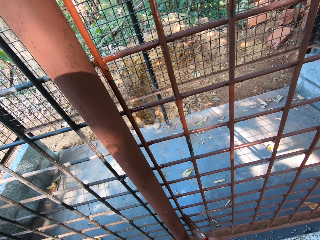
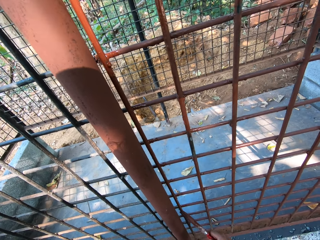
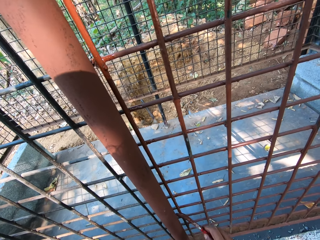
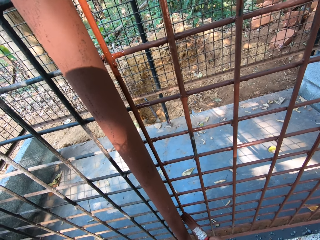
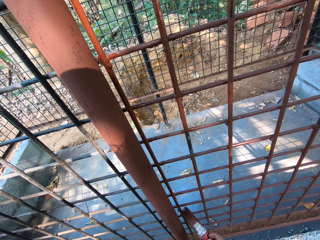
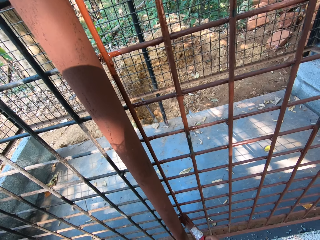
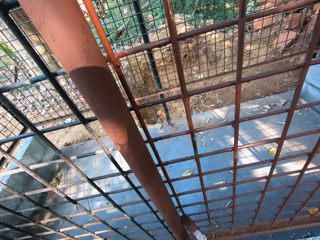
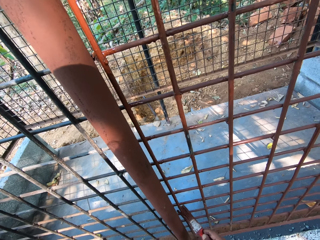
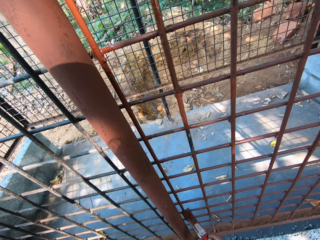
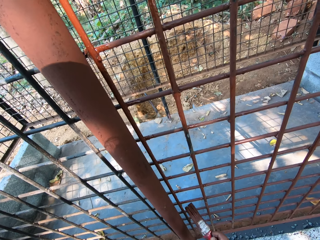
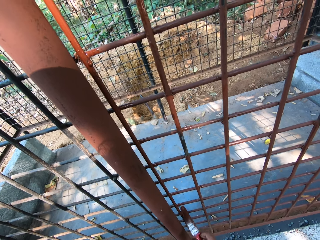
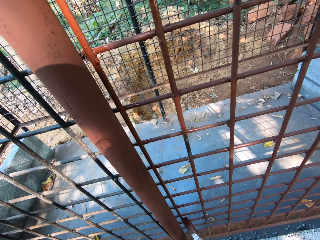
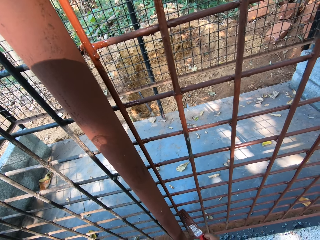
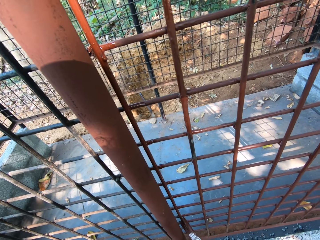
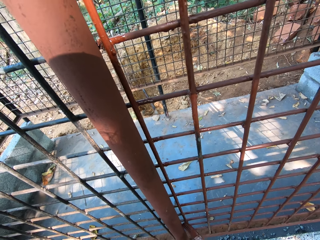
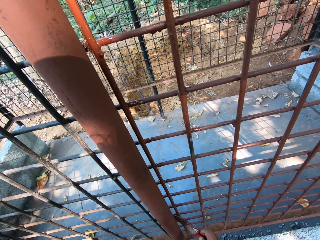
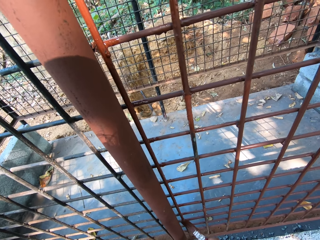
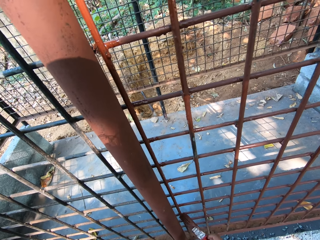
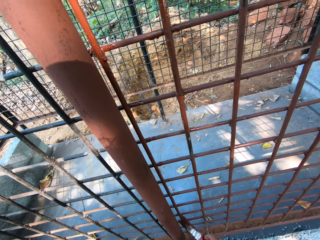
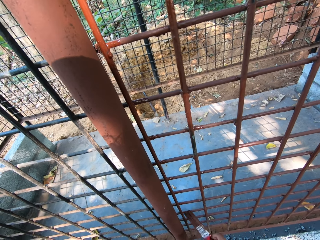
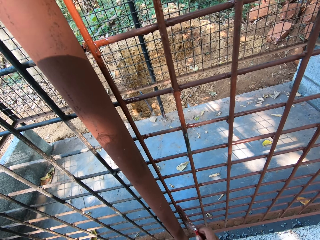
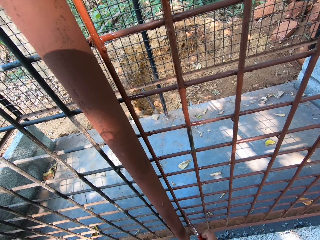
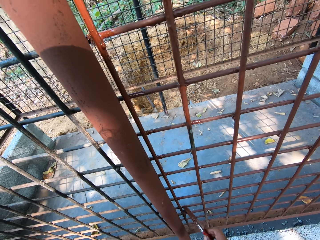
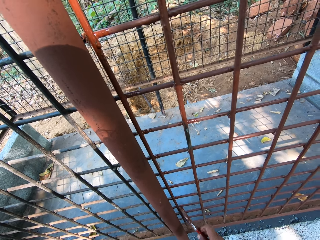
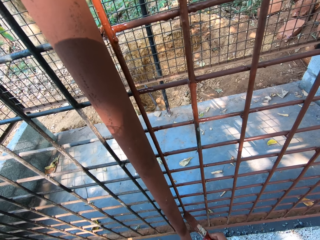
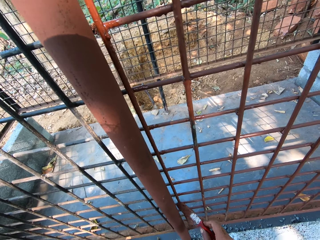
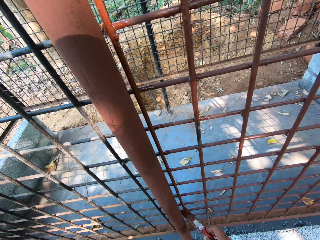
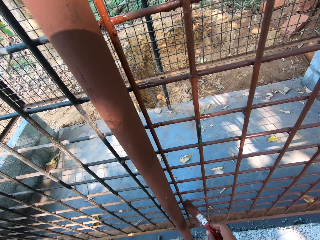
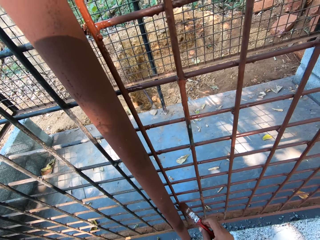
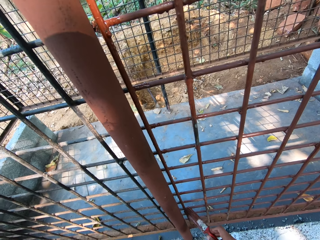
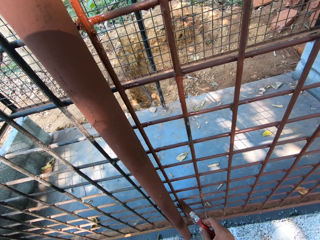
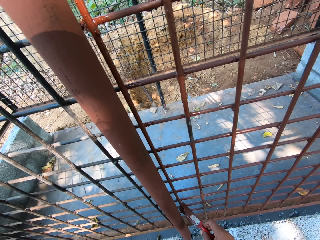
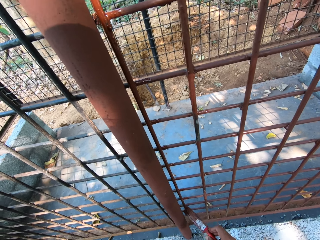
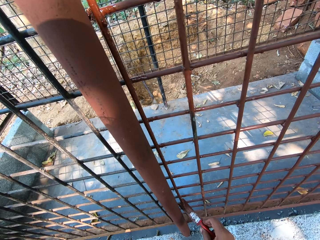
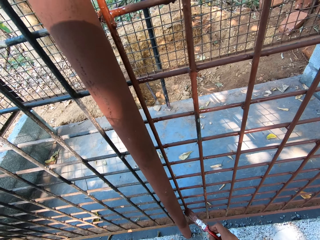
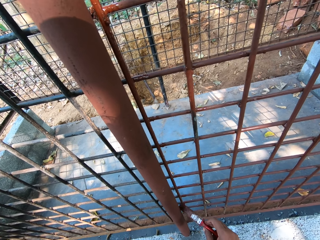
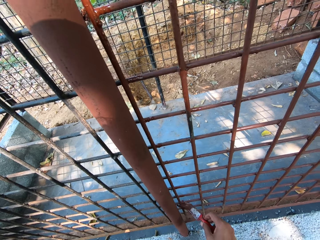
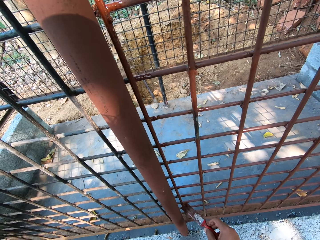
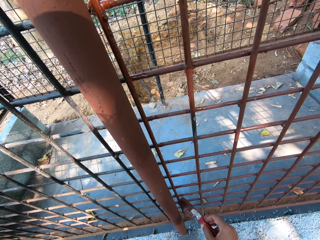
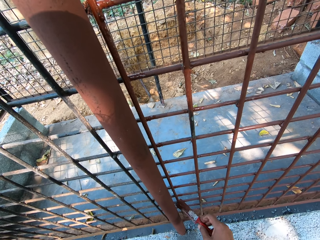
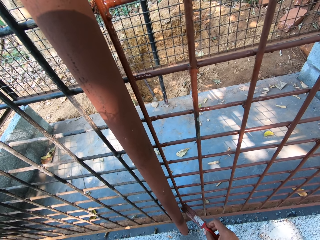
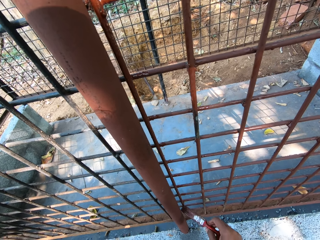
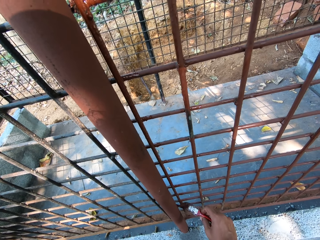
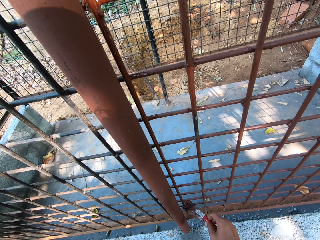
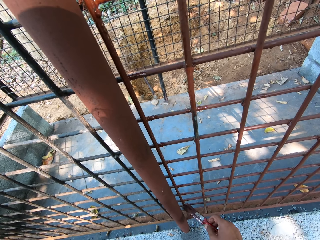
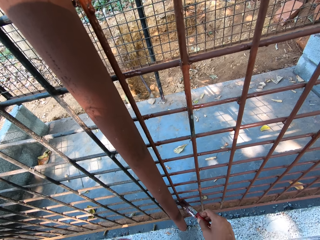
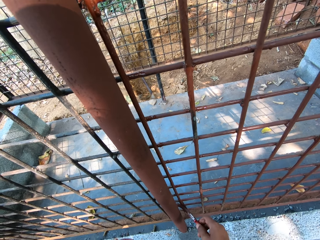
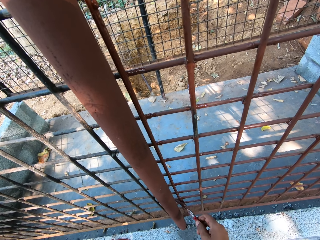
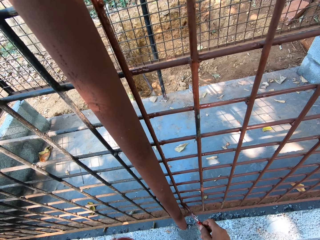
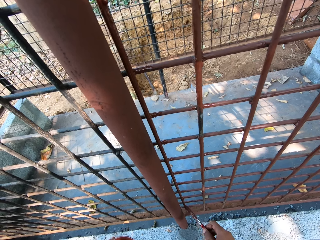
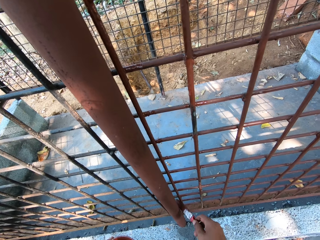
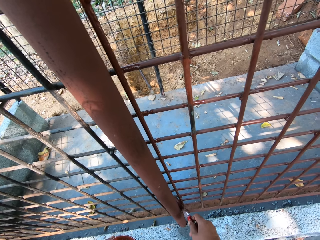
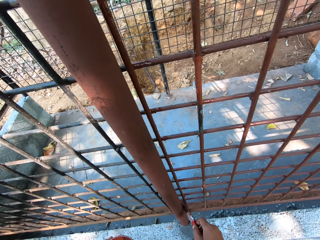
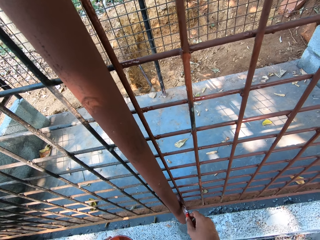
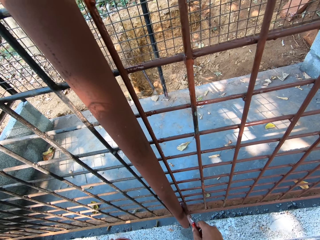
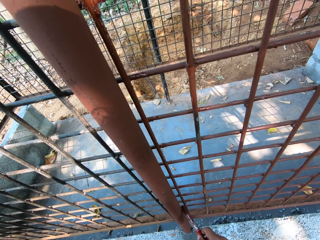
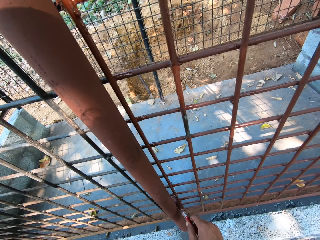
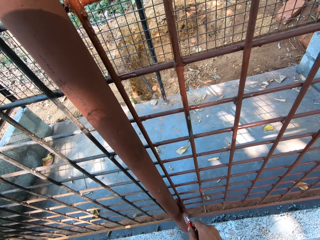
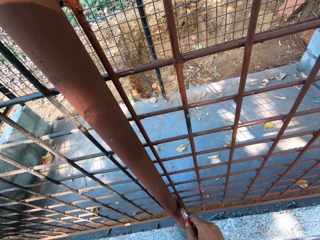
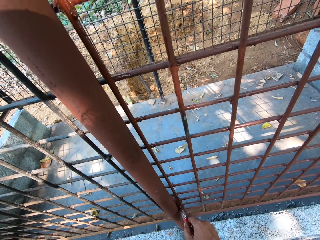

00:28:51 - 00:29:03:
The camera wearer interacts with a man. They apply paint on the wired fence.

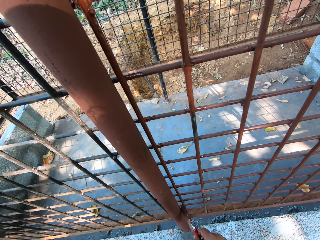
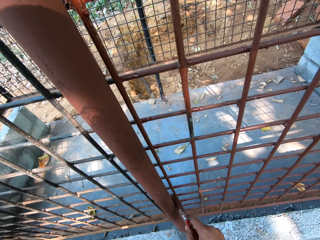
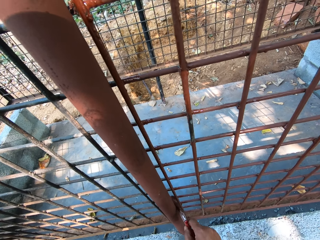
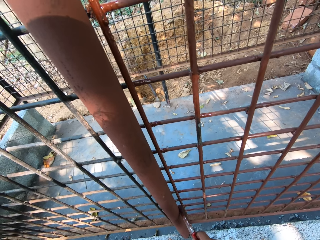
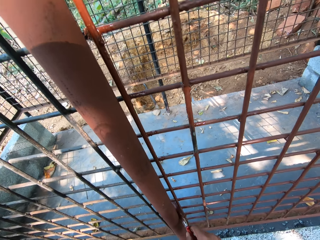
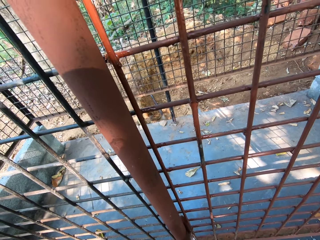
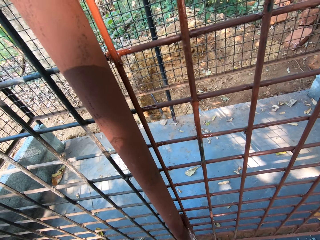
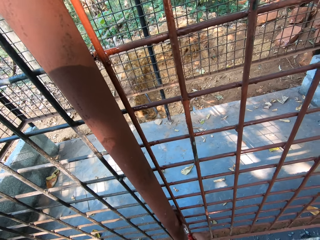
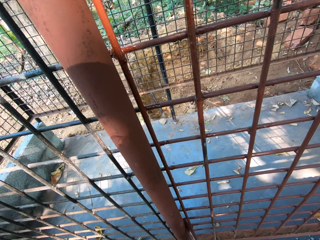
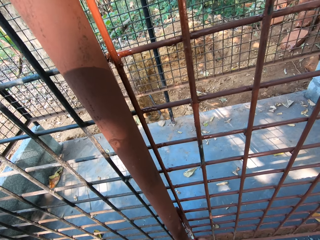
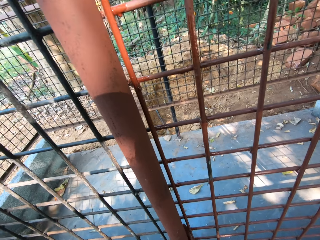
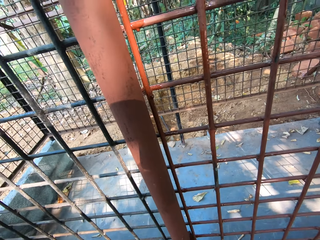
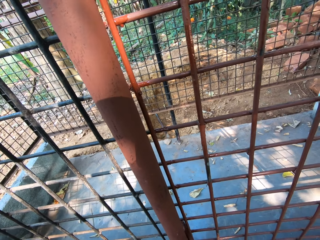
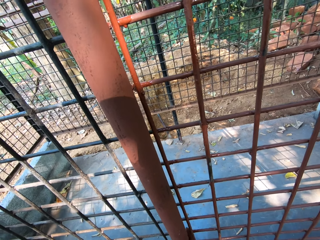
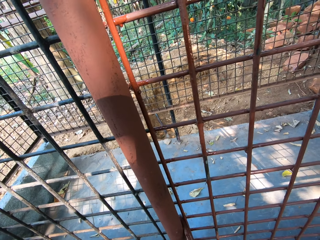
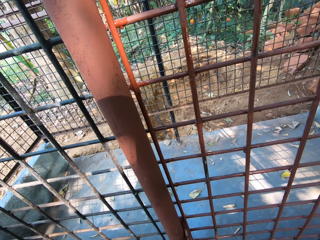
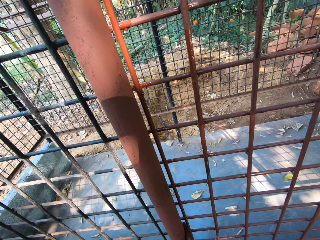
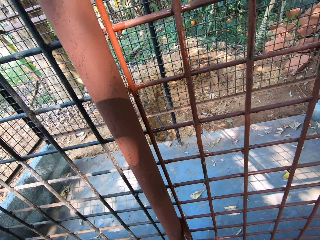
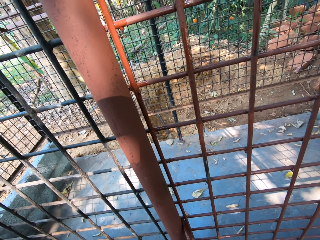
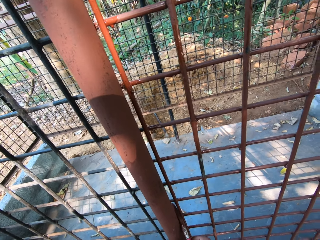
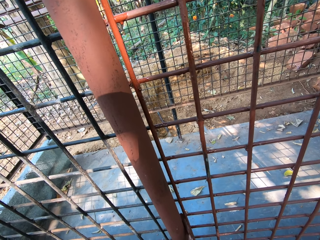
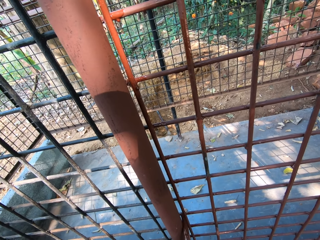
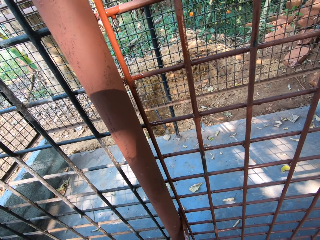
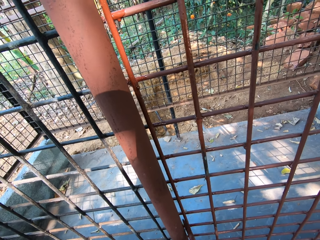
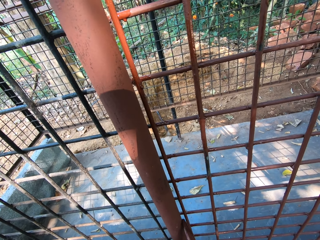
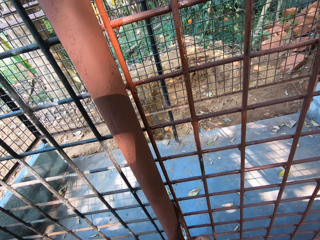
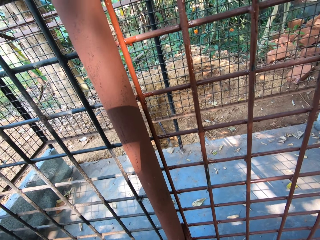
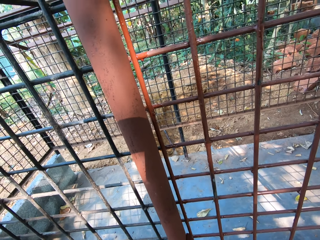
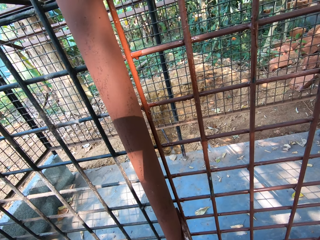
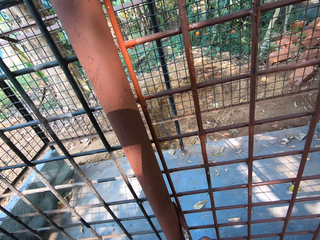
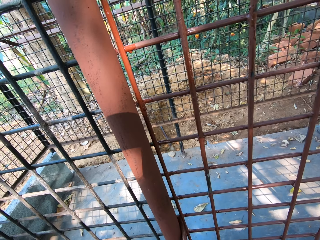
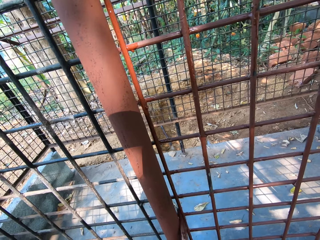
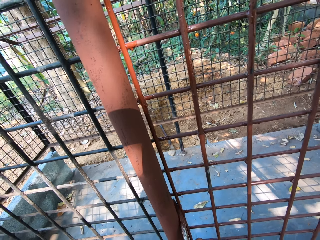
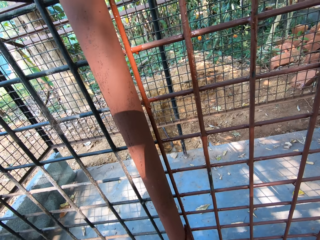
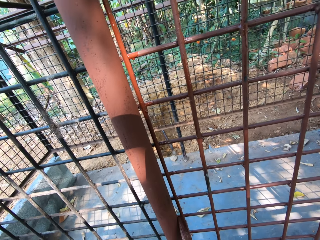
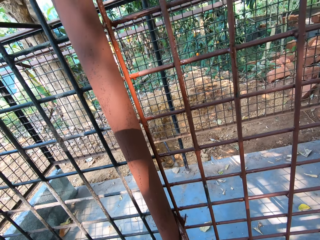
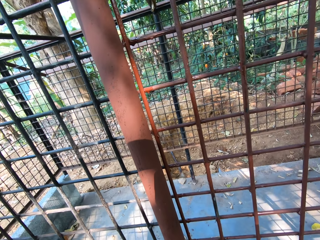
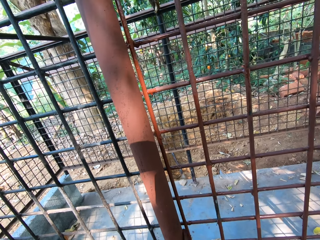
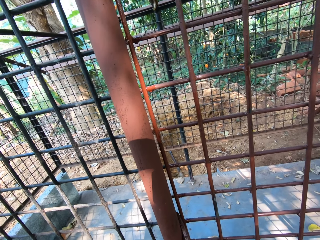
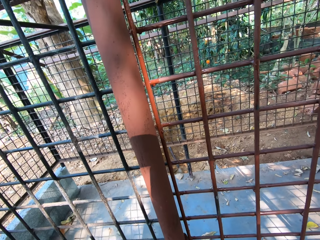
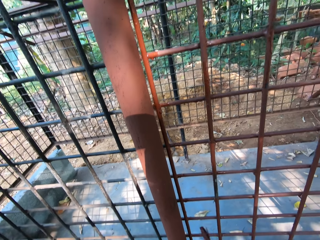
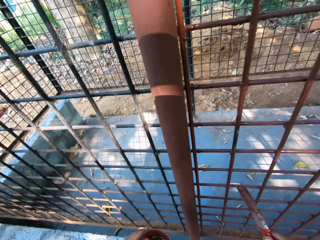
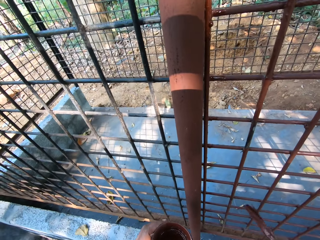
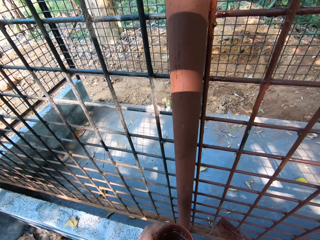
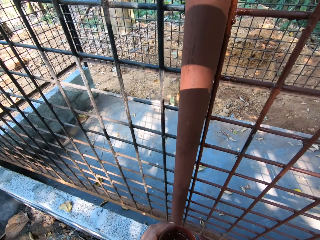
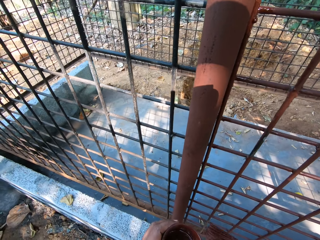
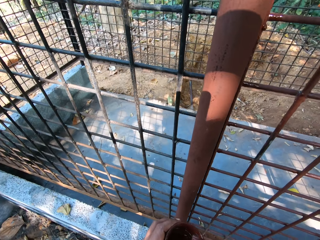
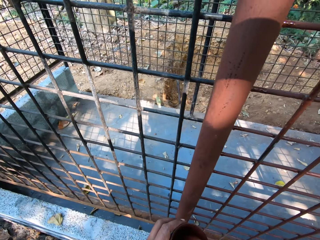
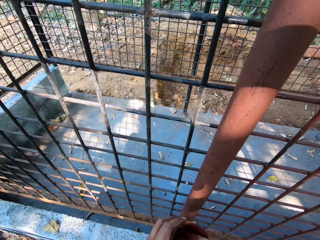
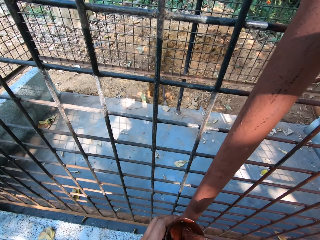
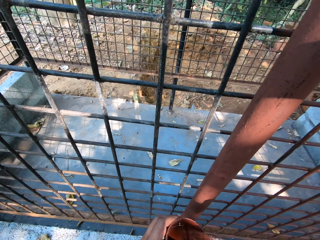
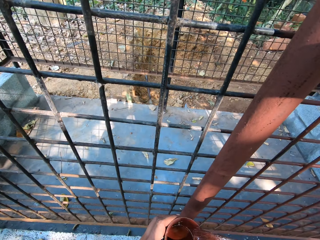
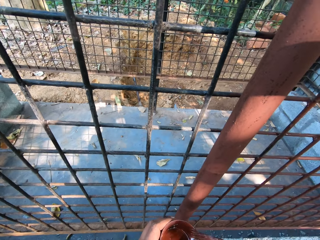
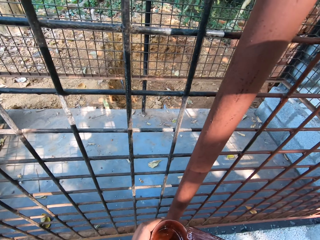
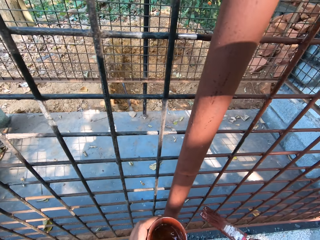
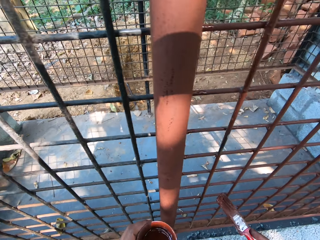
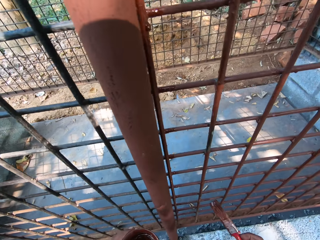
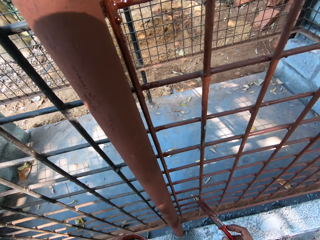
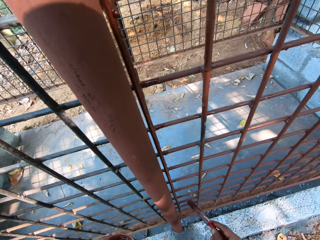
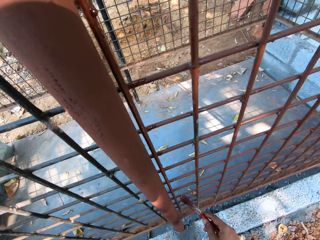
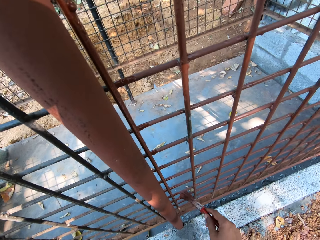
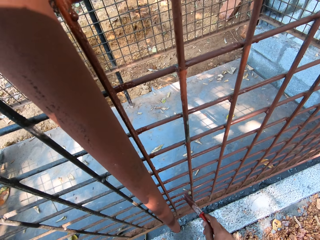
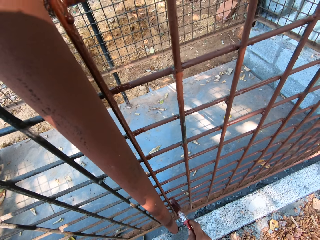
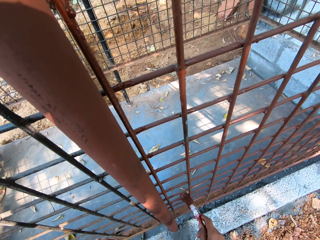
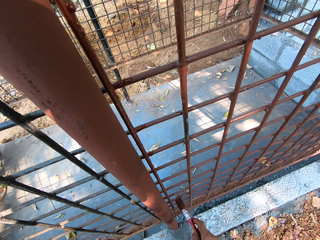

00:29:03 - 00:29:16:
The camera wearer dips the paint brush in the paint can with his right hand. He wipes the paint brush on the paint can with his right hand. He paints the cage with the paint brush in his right hand.
